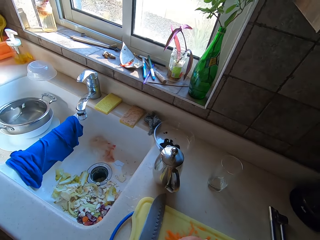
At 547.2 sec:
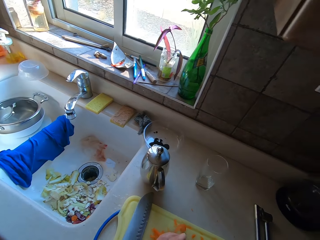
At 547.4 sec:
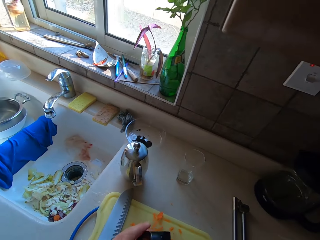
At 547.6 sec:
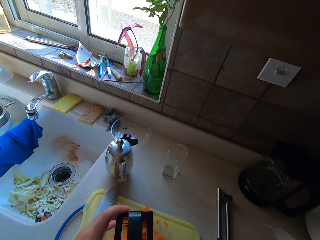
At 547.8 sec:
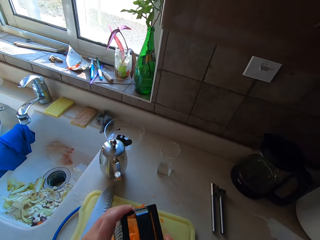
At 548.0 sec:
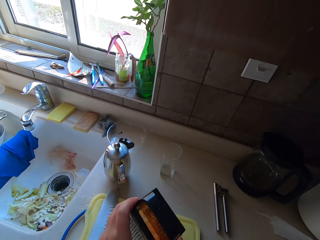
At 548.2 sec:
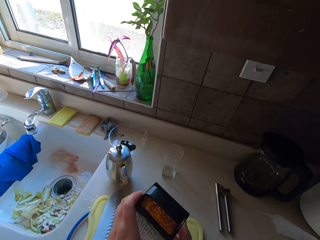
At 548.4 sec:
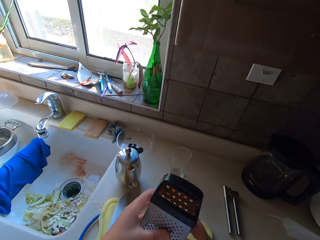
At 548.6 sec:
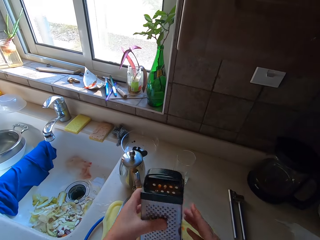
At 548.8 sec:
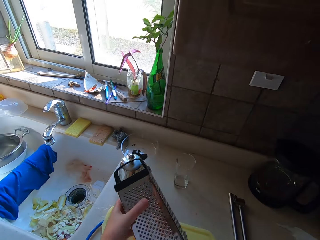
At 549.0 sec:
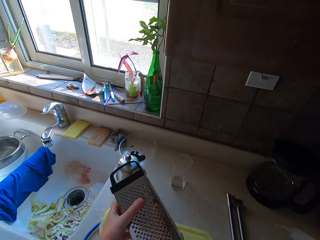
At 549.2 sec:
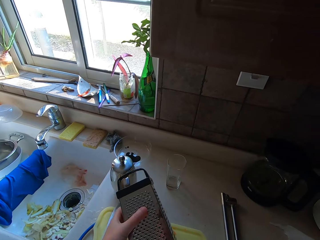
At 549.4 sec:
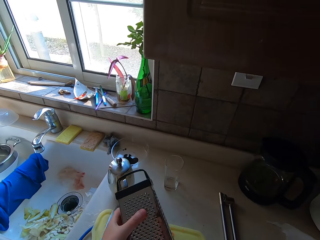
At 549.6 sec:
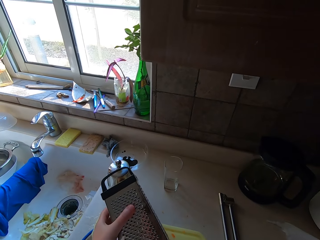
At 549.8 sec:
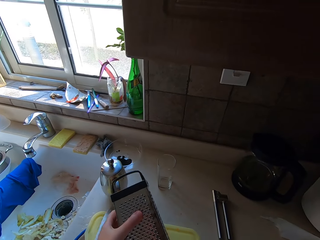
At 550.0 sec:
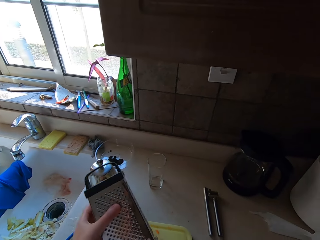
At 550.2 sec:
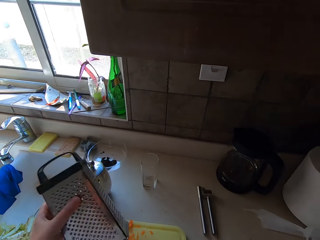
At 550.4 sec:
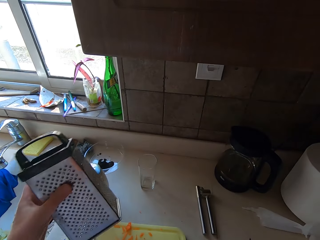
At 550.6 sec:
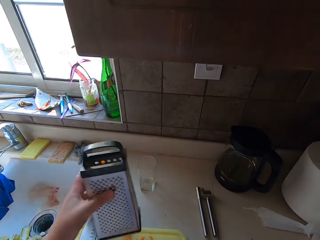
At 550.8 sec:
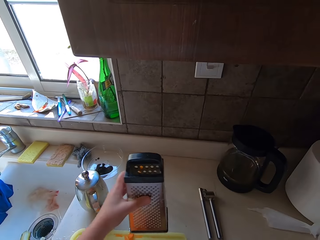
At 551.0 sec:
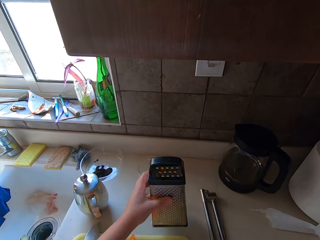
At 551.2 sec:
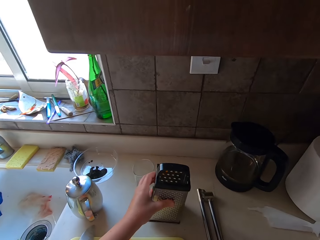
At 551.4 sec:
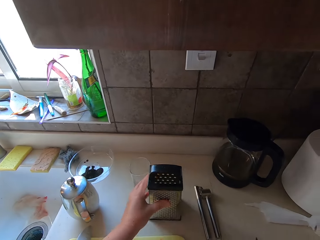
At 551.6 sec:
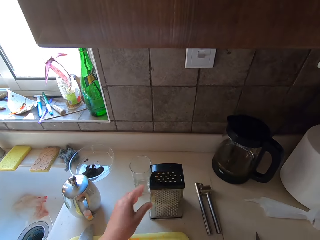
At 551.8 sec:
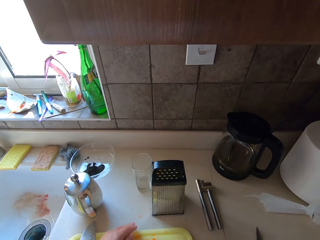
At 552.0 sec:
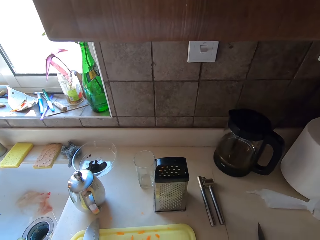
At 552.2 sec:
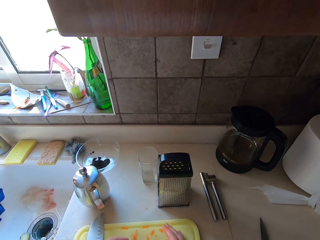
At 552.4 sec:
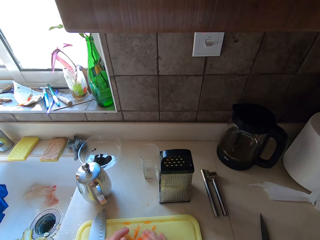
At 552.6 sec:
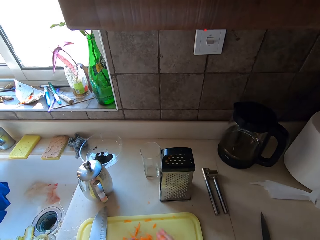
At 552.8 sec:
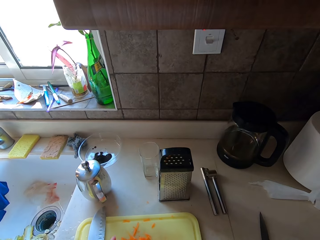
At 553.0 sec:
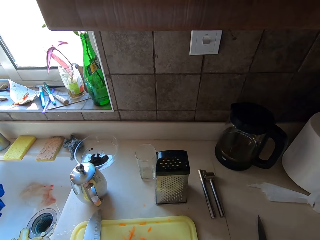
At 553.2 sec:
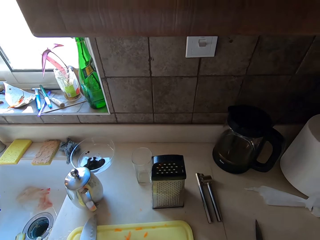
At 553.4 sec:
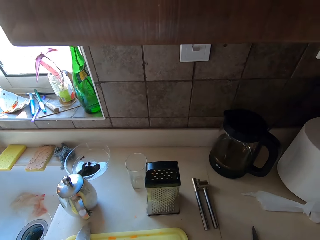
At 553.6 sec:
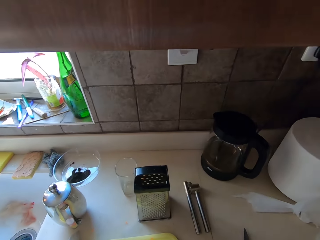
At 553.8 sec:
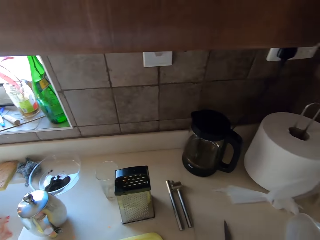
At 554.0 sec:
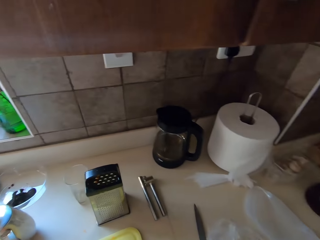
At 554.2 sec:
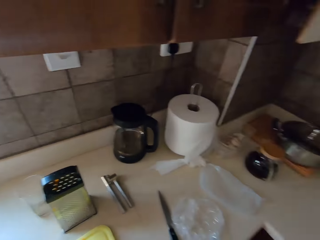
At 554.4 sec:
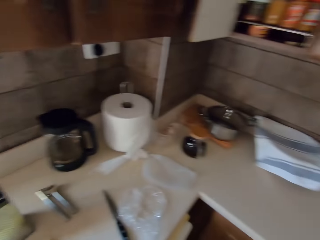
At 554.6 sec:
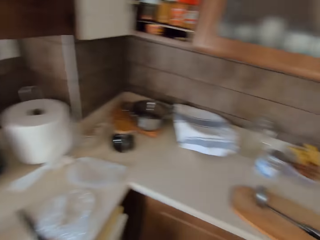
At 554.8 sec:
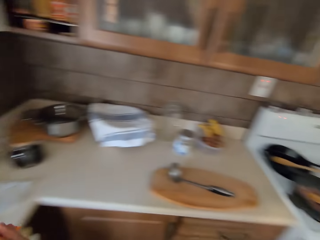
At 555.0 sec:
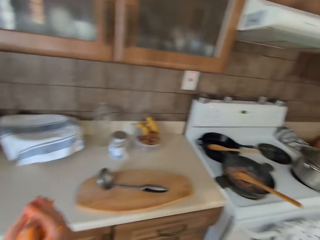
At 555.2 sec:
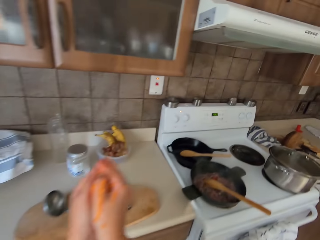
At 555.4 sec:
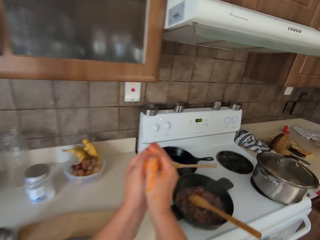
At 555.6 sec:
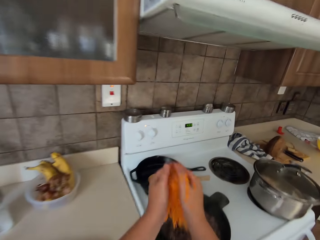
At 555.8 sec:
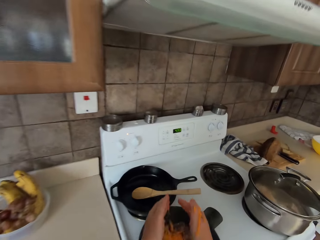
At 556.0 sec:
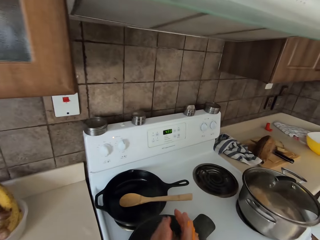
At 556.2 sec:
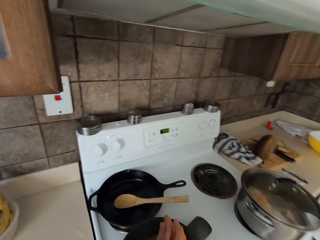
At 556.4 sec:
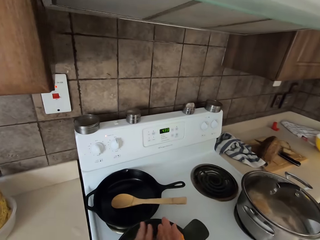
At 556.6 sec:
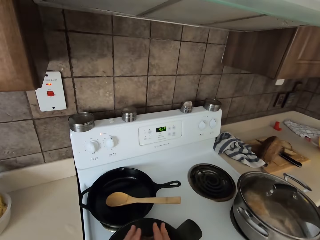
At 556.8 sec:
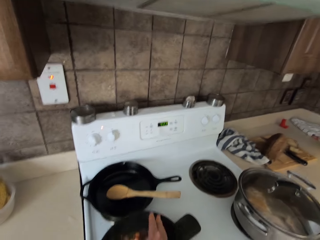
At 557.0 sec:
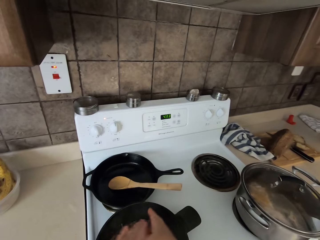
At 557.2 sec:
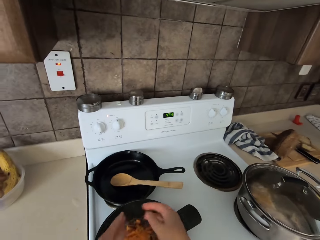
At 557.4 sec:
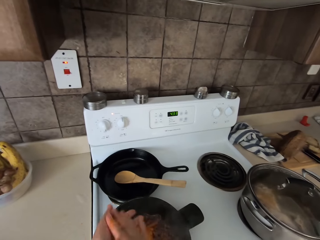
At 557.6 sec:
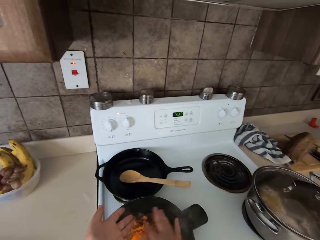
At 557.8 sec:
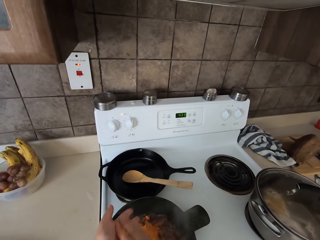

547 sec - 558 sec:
The camera wearer removes the carrot from the grater. They put the carrot grating machine aside. They look around the kitchen. They place the carrots in a cooking pot.

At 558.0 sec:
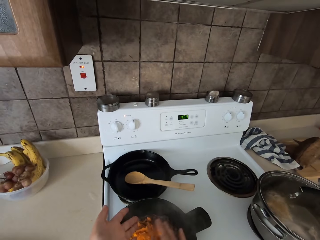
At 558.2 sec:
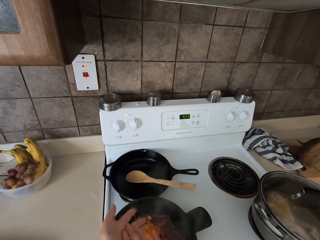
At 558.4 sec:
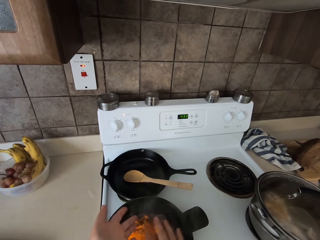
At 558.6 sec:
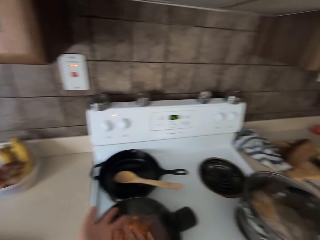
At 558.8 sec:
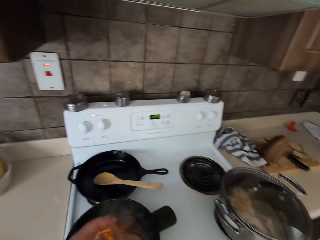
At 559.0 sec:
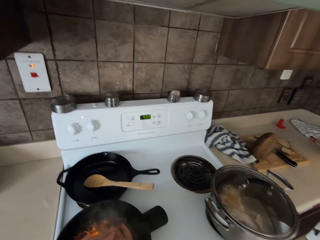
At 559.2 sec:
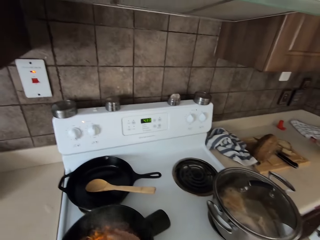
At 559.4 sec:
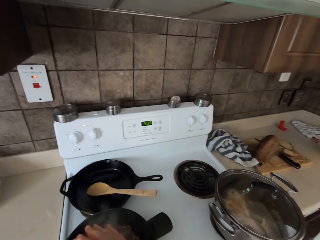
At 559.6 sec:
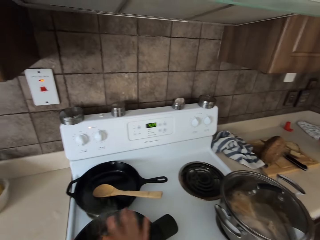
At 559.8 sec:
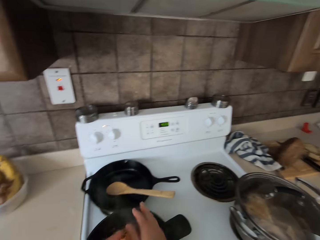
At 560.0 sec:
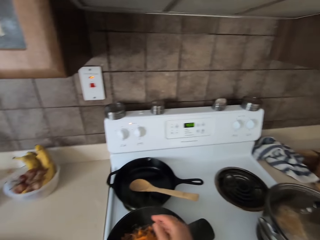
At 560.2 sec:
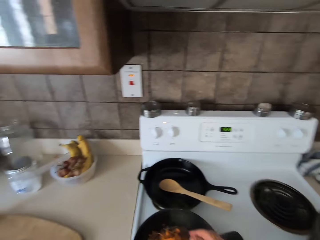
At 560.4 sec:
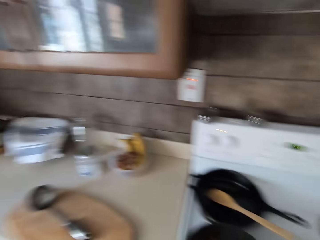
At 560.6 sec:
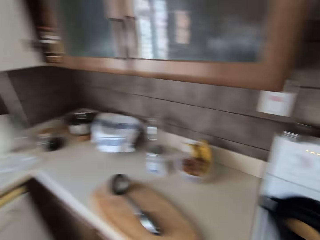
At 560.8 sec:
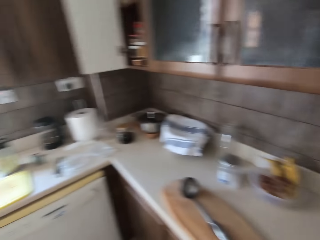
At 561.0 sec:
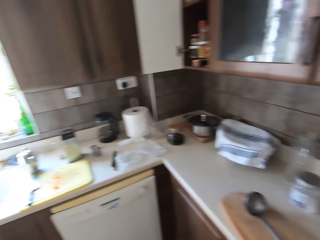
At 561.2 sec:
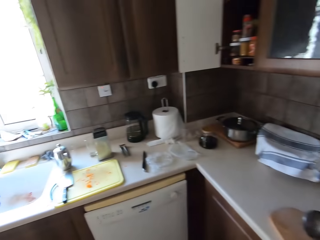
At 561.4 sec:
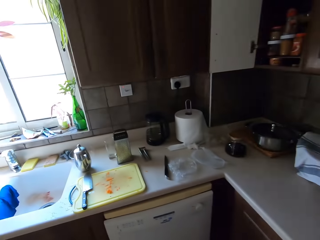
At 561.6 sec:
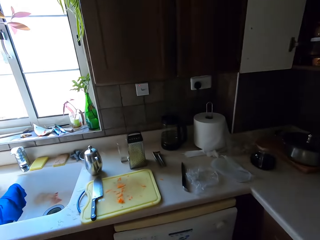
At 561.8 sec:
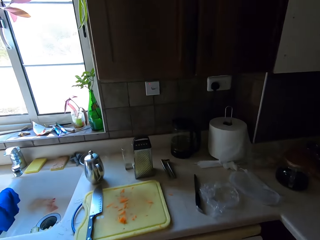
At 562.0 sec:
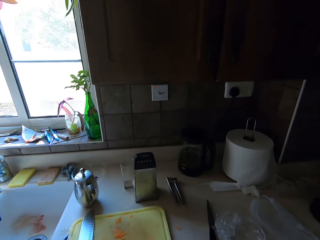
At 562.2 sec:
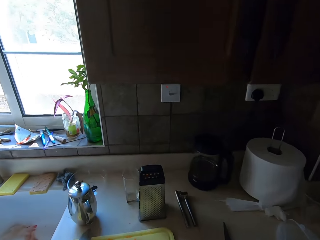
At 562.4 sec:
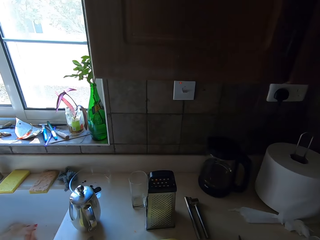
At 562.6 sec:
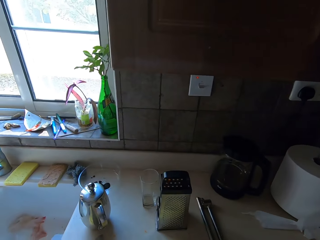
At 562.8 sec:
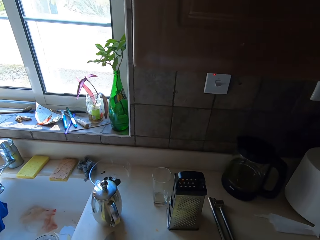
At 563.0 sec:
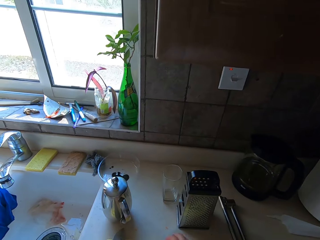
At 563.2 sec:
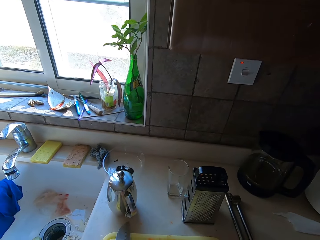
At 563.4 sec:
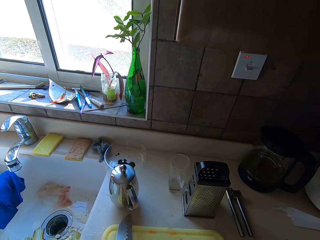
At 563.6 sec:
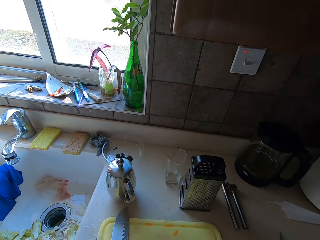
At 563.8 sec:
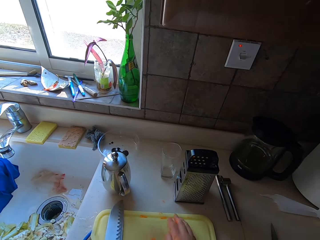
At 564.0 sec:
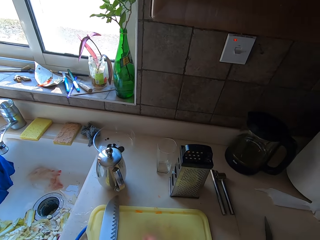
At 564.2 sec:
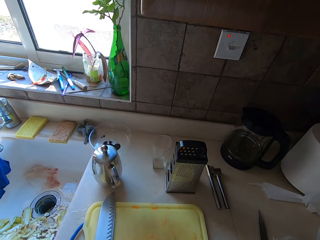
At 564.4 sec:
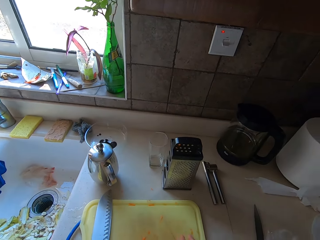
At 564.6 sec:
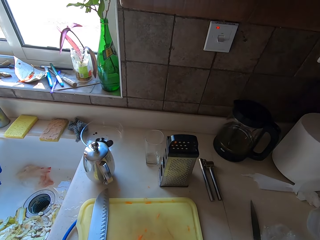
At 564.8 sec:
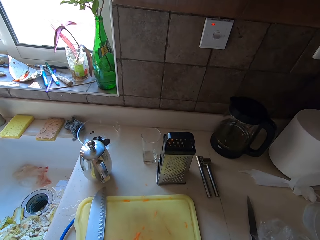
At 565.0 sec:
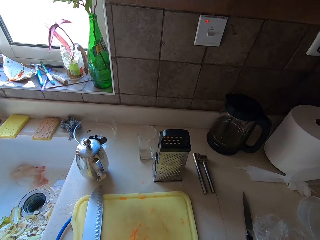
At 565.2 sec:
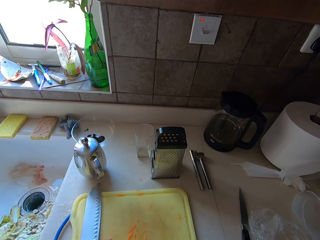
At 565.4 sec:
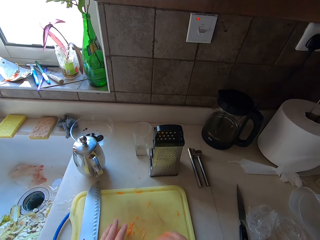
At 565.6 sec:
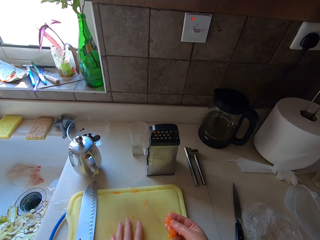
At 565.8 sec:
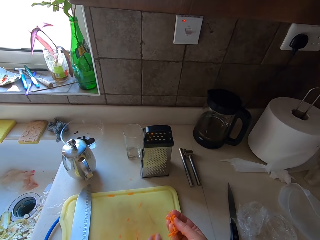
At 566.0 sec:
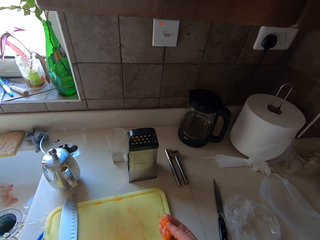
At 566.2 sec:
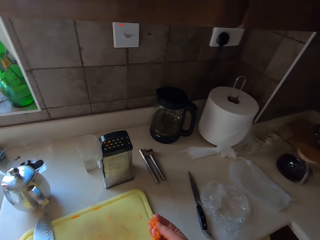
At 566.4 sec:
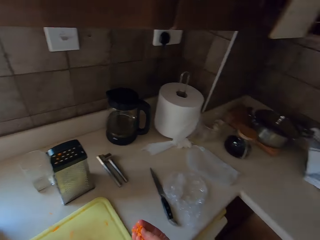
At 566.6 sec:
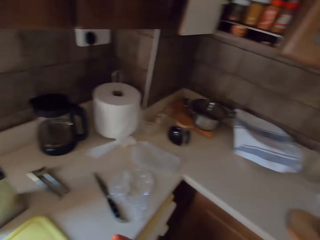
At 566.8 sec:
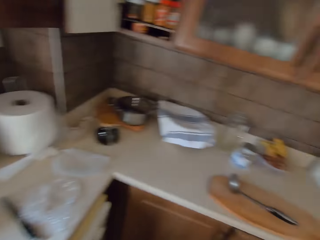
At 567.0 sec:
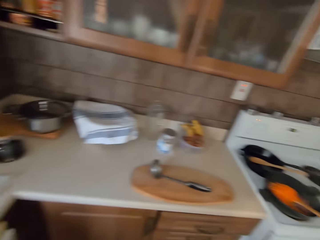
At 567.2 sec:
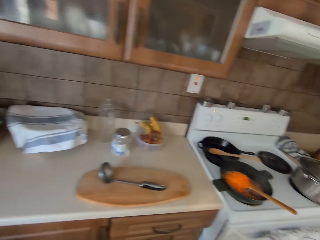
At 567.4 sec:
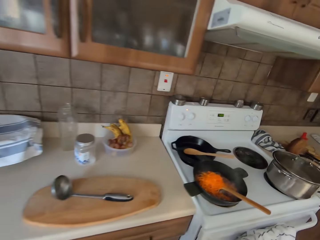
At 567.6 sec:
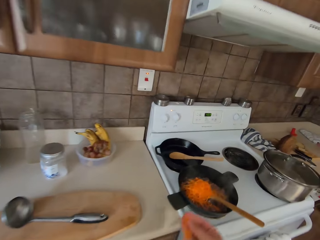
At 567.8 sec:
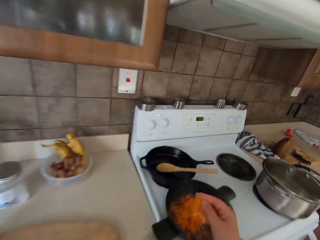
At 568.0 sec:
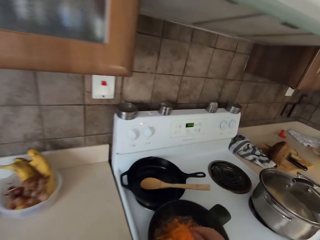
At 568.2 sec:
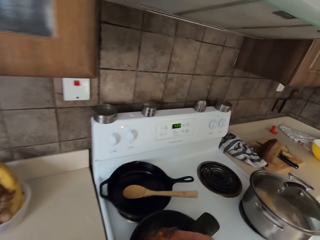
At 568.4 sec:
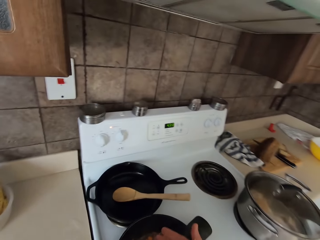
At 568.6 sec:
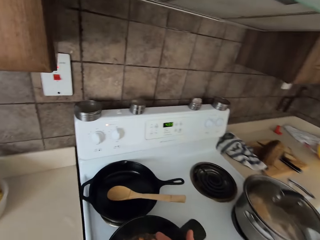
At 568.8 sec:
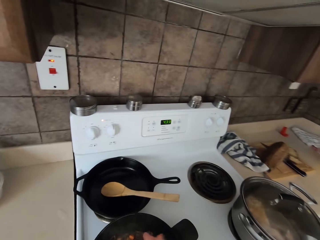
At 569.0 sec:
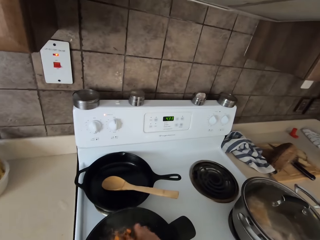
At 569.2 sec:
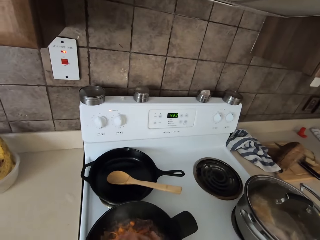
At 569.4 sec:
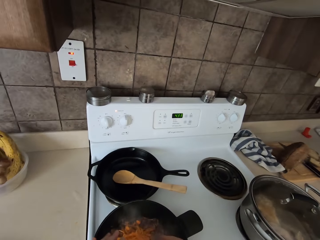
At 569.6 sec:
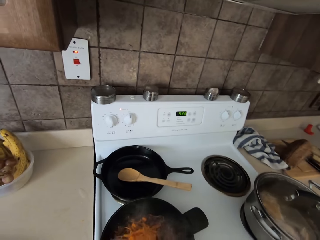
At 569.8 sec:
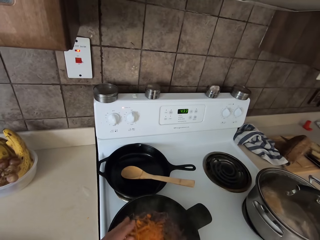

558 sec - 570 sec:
The camera wearer wipes the hands. They turn around. They pick up the carrot pieces on the chopping board. They move around the kitchen. They place the carrots in a cooking pot.
